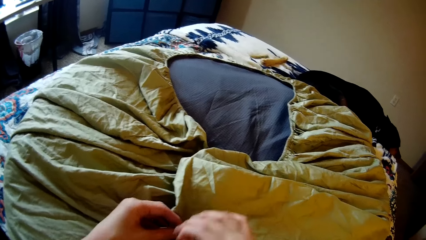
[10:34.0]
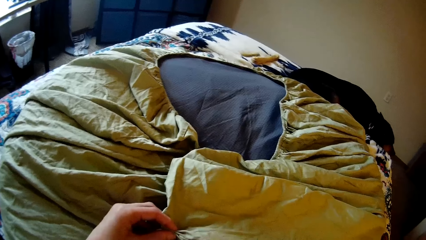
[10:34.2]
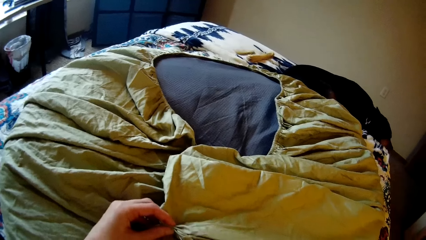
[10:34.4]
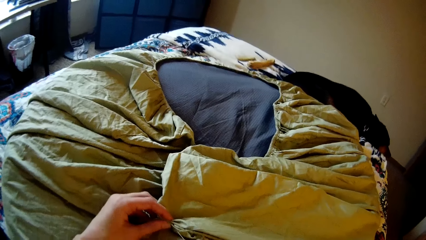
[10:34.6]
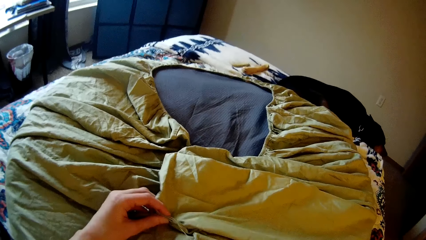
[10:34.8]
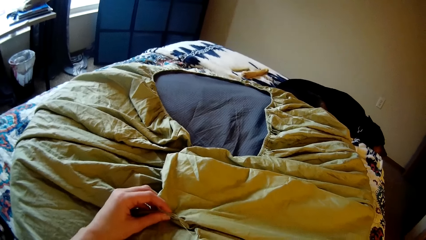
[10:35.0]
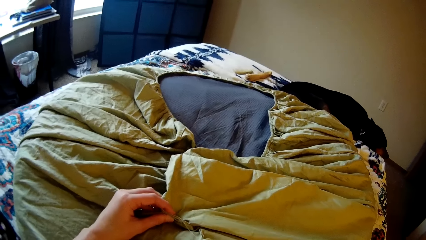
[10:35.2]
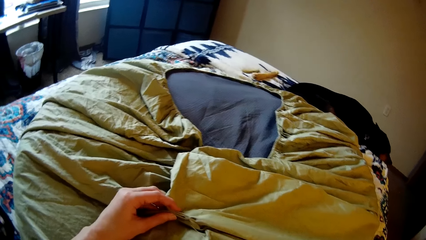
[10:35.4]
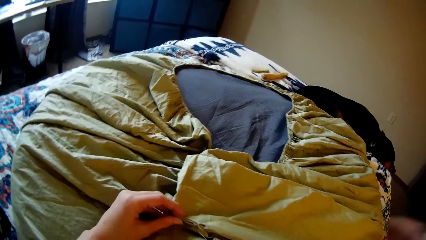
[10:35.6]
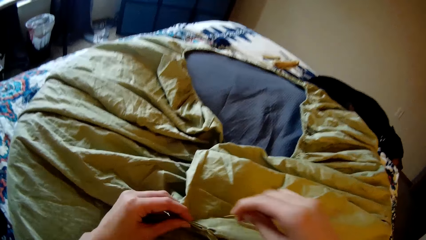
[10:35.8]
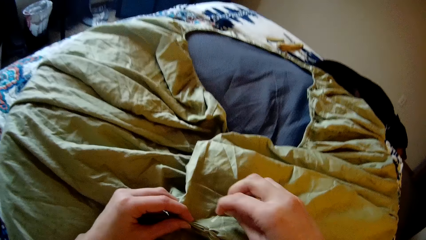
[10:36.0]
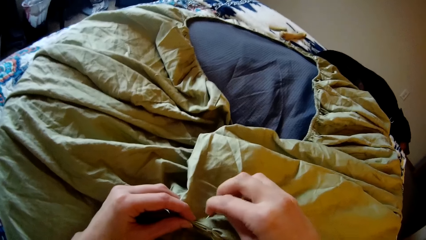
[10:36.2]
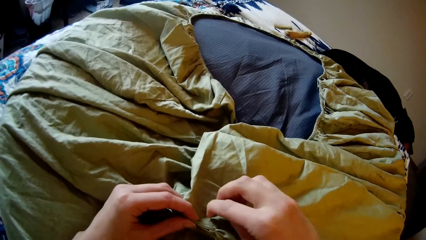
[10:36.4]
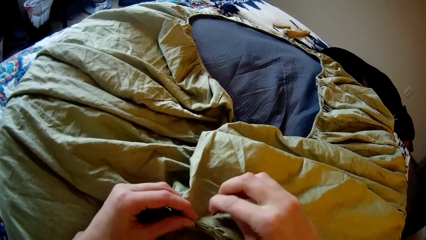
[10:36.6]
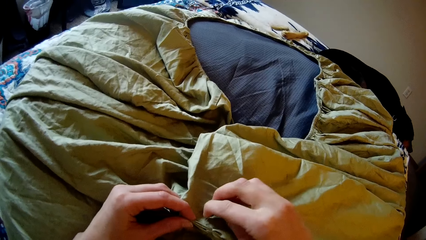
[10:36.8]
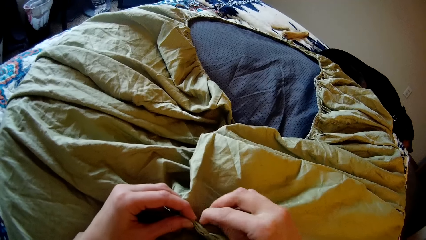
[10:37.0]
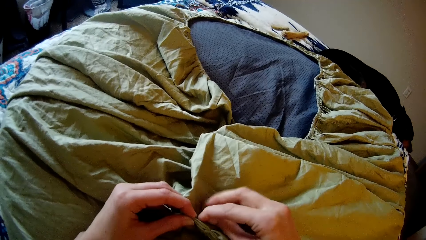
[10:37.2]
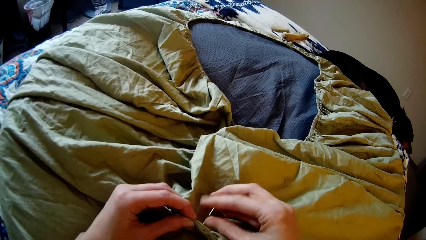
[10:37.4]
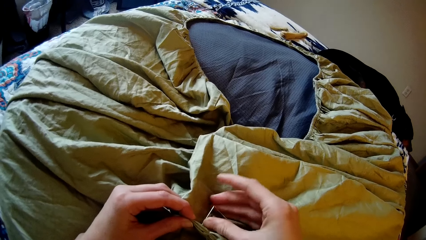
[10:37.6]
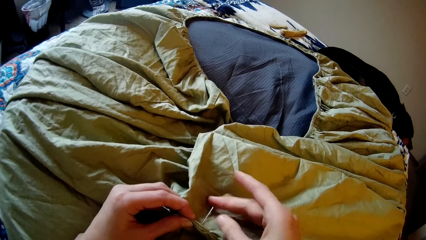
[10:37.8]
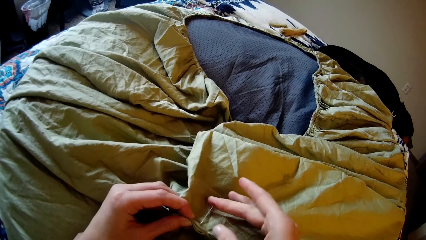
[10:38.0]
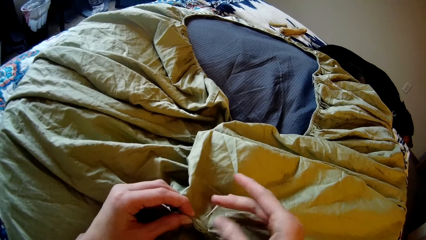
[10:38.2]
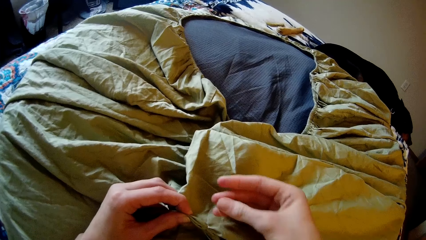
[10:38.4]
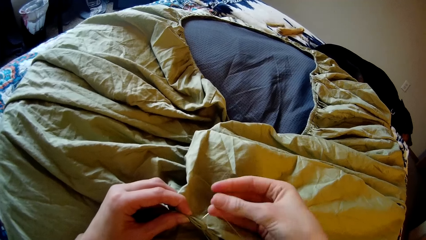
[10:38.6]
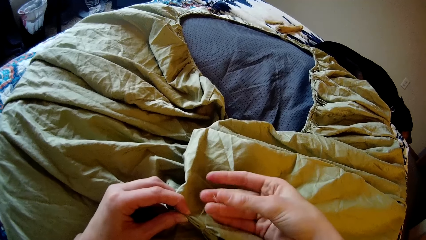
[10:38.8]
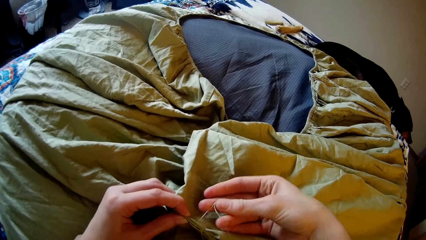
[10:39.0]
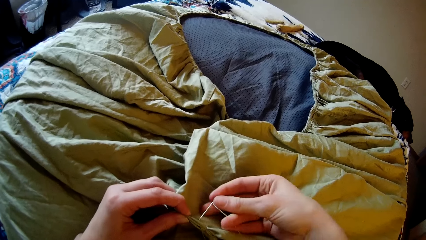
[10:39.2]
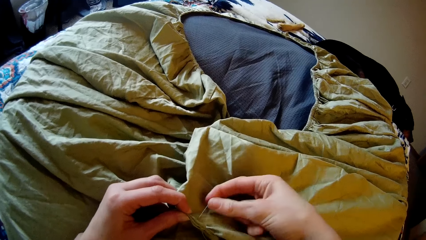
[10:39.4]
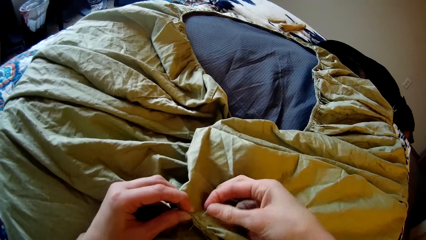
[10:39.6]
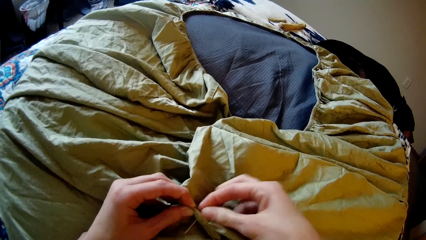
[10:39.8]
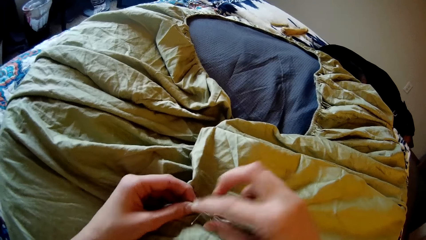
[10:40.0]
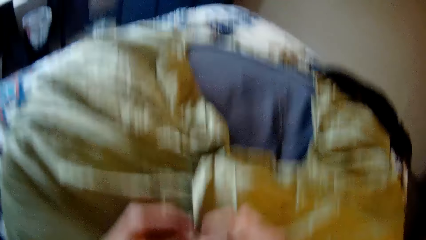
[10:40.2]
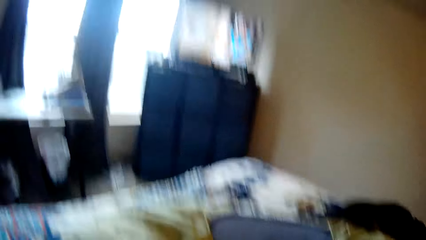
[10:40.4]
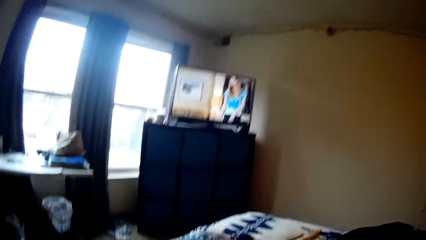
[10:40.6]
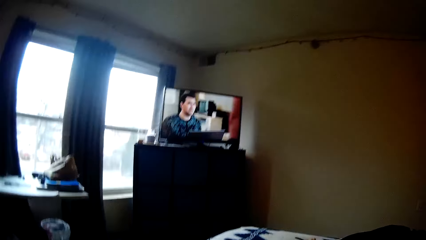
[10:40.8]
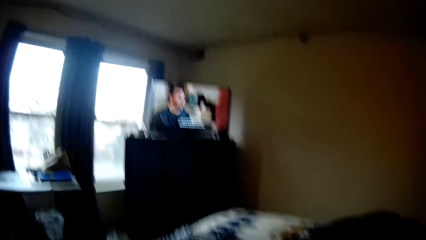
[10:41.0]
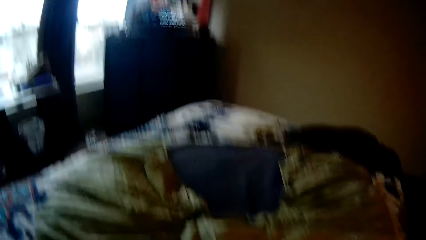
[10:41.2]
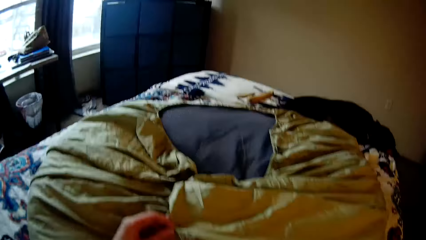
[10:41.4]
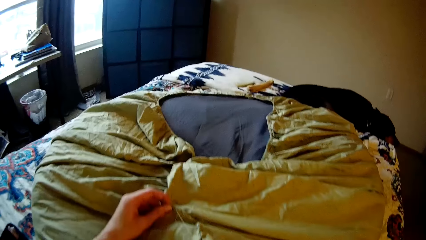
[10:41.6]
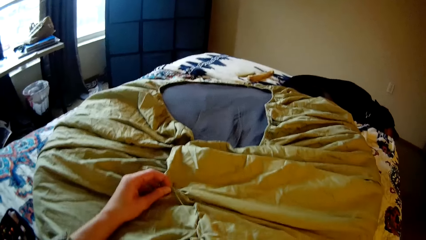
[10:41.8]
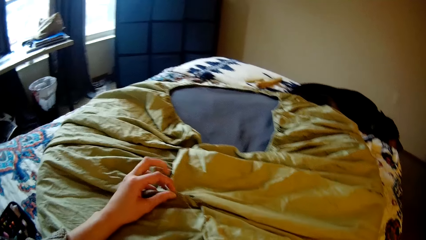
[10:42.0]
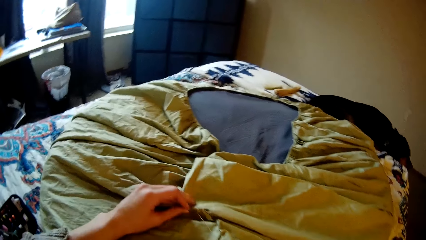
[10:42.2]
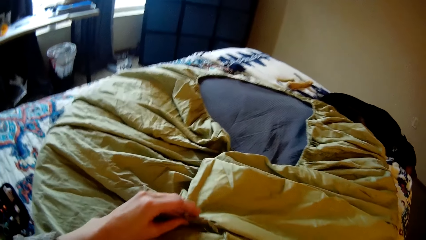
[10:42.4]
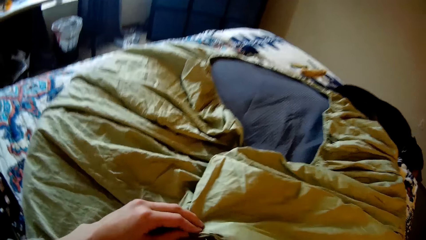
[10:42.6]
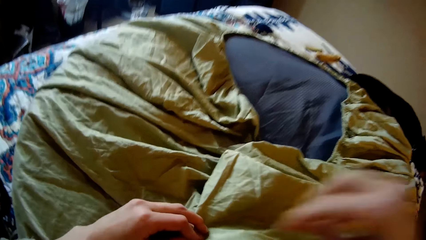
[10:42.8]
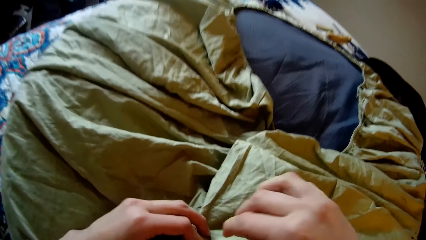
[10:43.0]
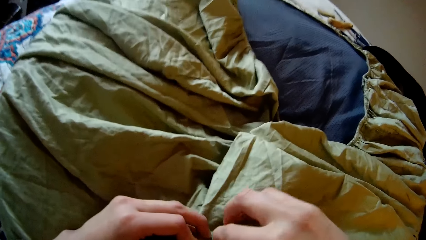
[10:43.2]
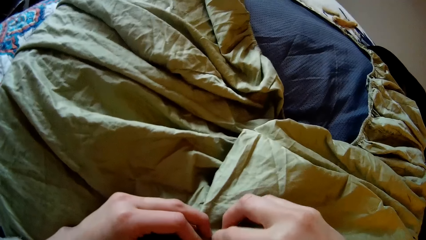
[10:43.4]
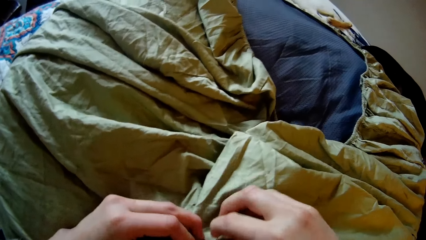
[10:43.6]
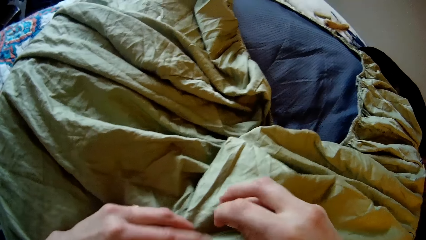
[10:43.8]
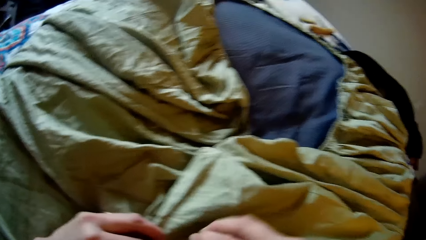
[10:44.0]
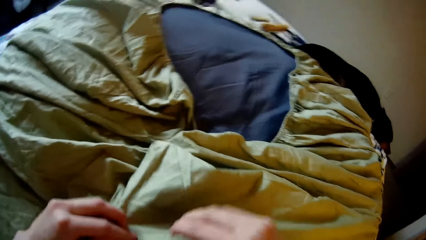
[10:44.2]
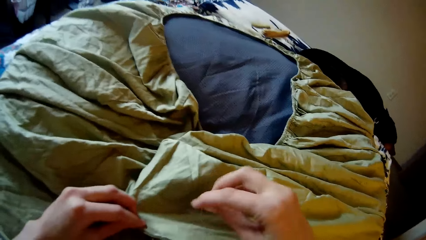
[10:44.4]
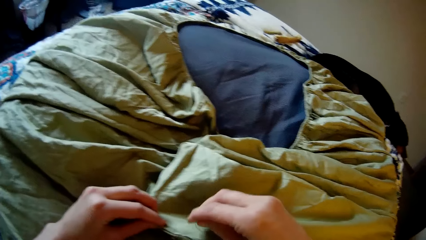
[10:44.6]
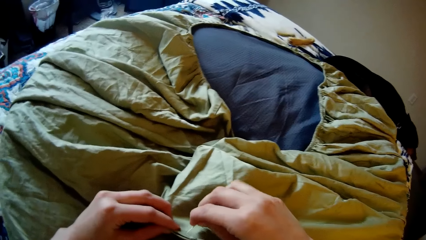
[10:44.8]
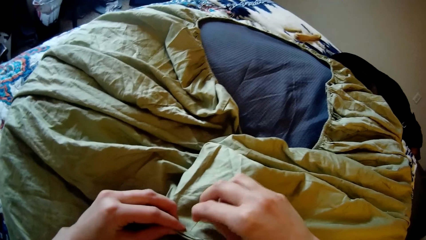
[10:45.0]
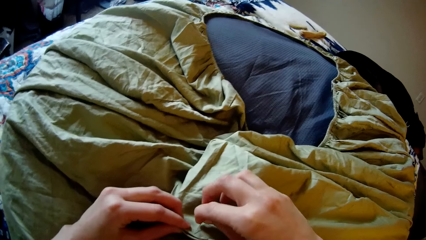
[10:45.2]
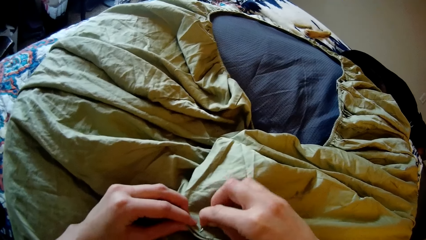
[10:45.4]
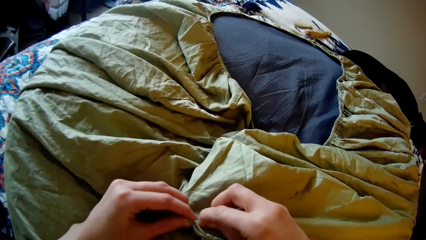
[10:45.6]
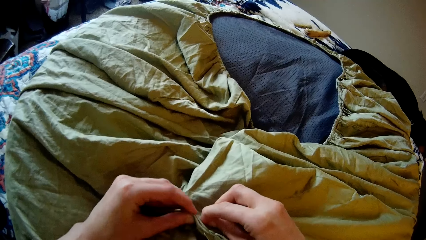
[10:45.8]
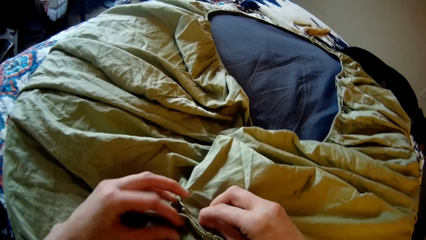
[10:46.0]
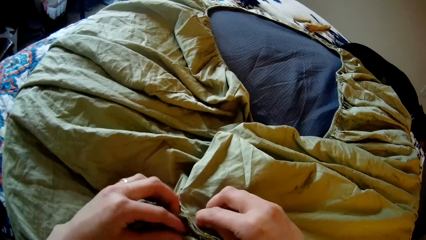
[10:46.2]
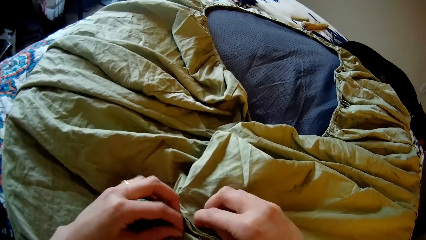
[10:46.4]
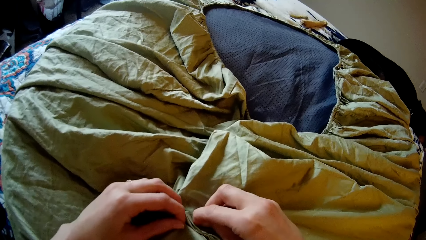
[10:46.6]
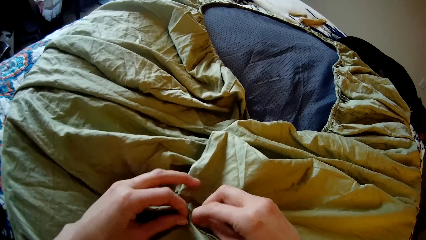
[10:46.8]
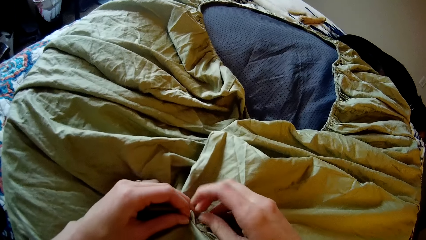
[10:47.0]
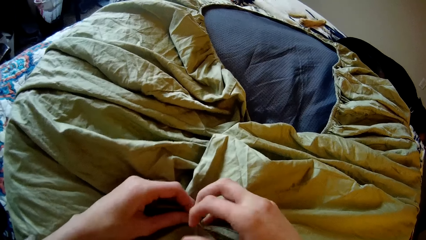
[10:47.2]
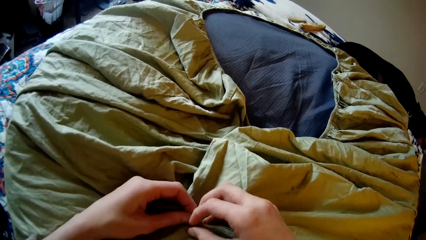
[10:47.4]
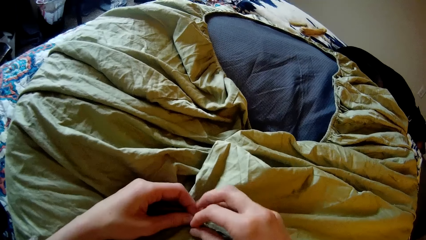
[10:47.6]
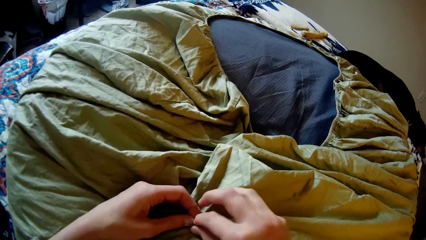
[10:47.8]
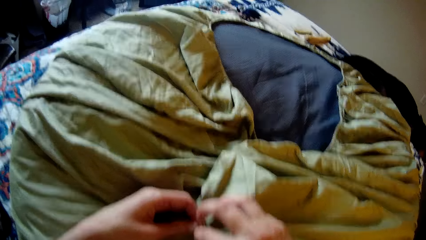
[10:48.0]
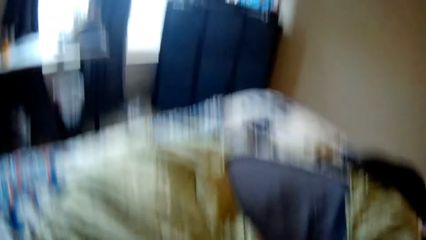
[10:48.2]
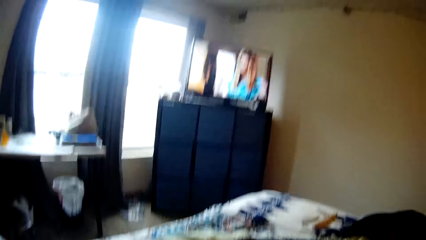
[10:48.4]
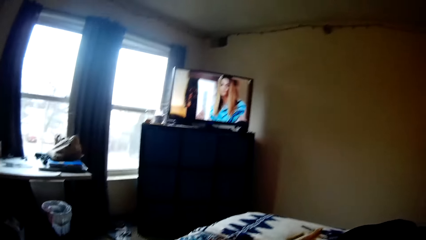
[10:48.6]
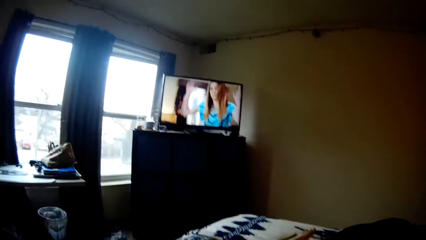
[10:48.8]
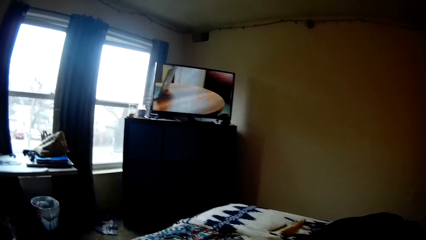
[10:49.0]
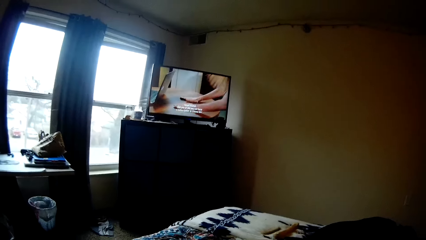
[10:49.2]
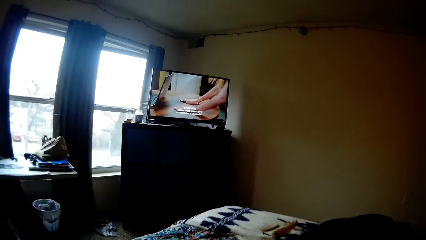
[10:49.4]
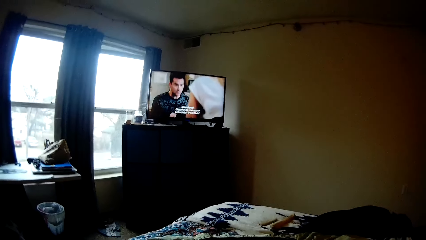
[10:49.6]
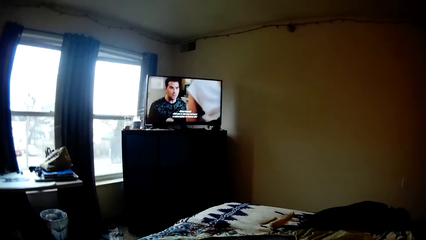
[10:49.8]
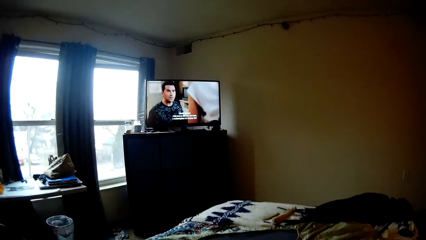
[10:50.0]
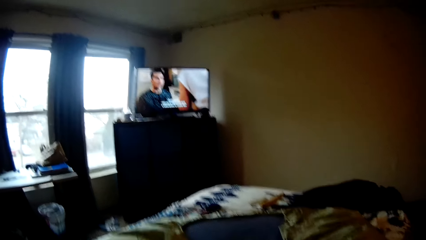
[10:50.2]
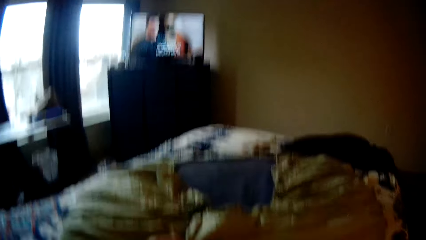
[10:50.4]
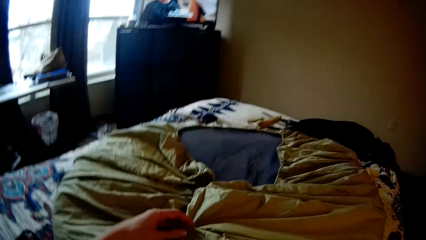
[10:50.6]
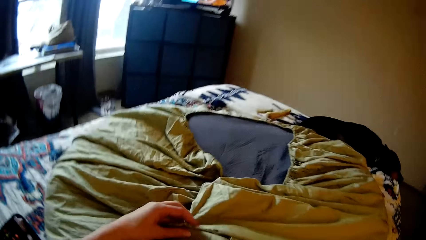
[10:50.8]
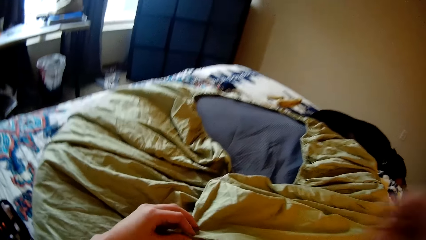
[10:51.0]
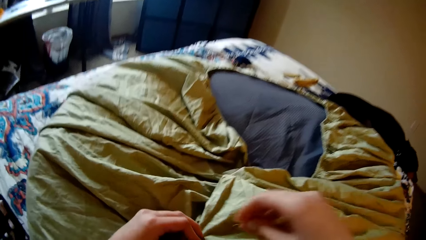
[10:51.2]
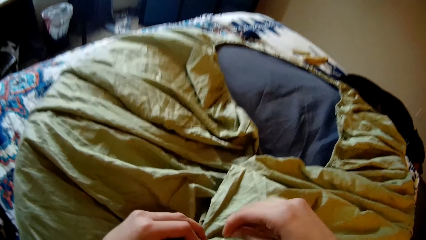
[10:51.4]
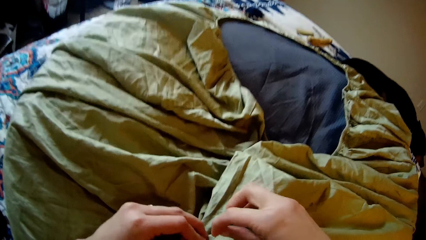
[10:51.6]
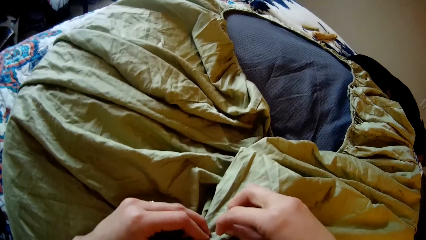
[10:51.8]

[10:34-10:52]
The camera wearer stretches the thread. She sews the bedsheet with a needle. She looks up at the television. She stretches the thread. She sews the bean bag with the needle and thread in her right hand. She stretches the thread again. She pulls the bedsheet. She looks up at the television. She stretches the thread. She stretches the thread again. She sews the bean bag with the needle and thread in her right hand.
